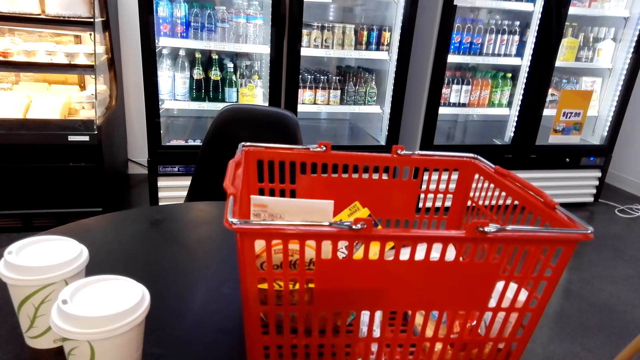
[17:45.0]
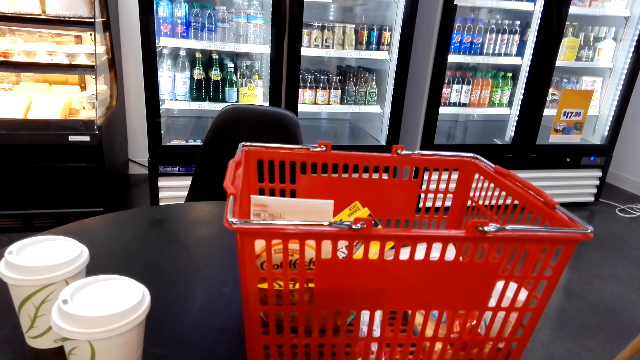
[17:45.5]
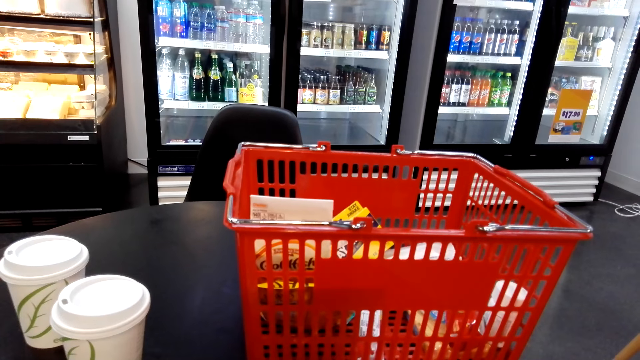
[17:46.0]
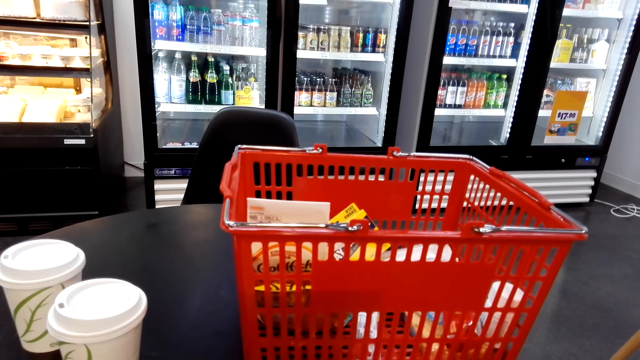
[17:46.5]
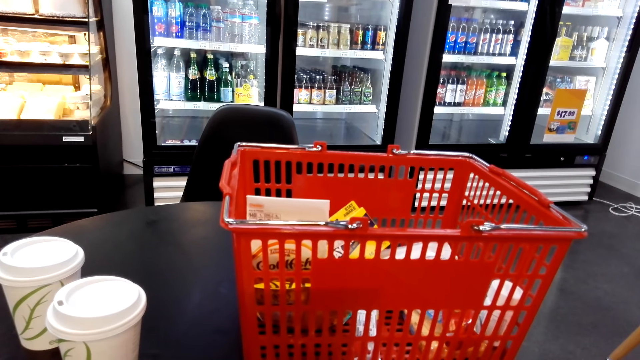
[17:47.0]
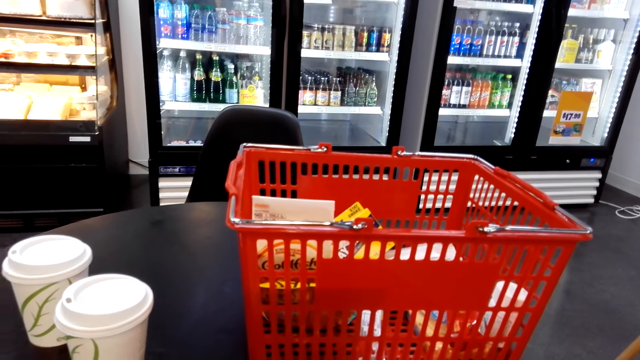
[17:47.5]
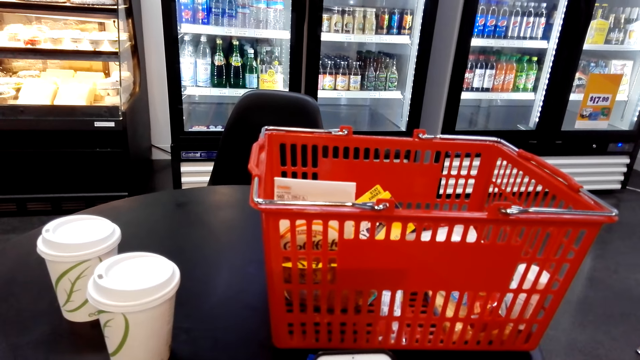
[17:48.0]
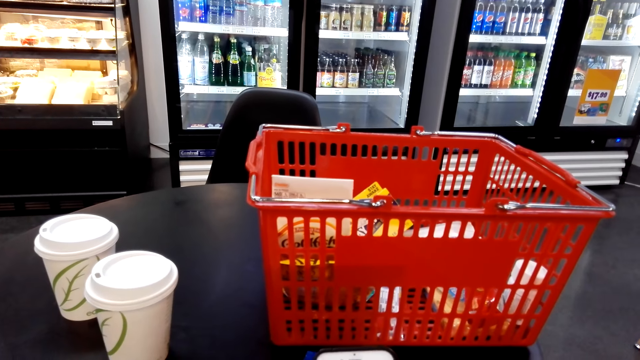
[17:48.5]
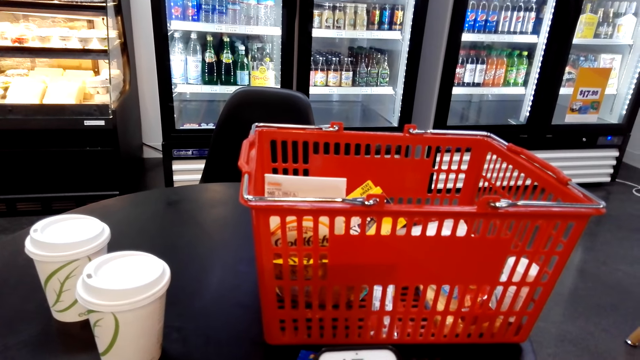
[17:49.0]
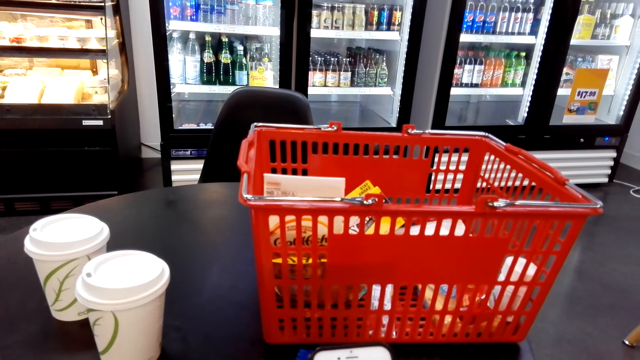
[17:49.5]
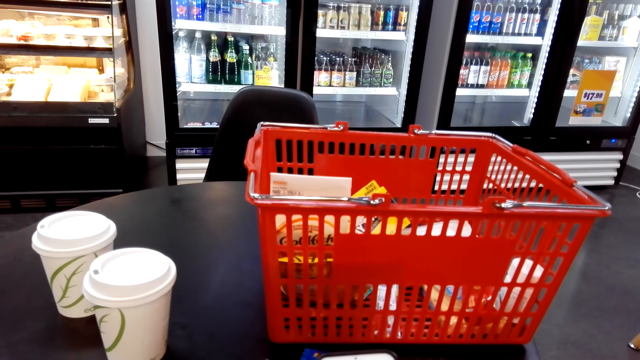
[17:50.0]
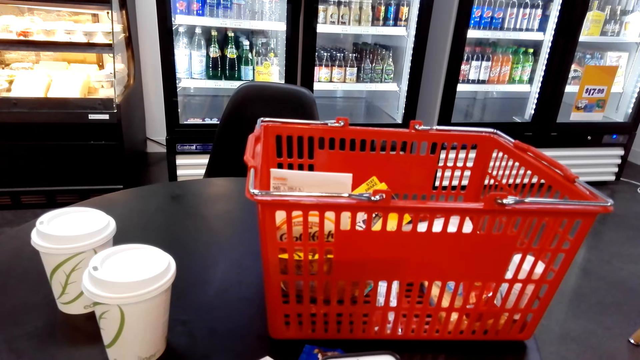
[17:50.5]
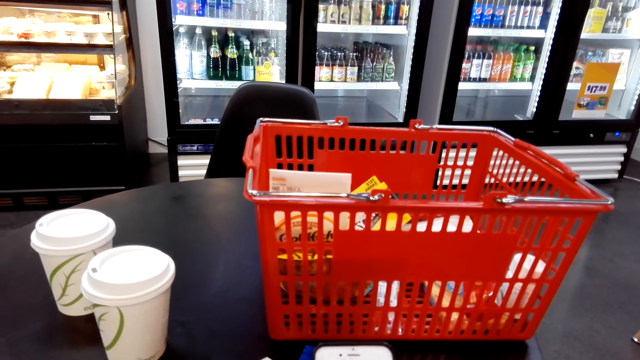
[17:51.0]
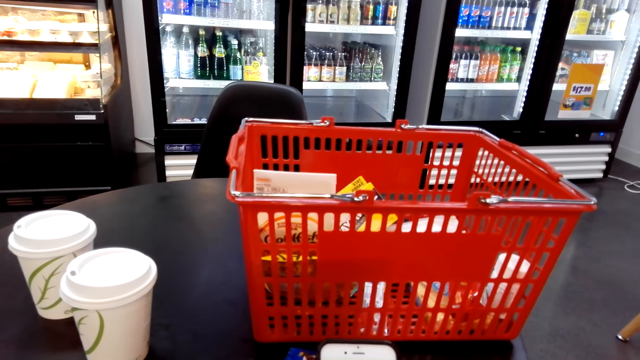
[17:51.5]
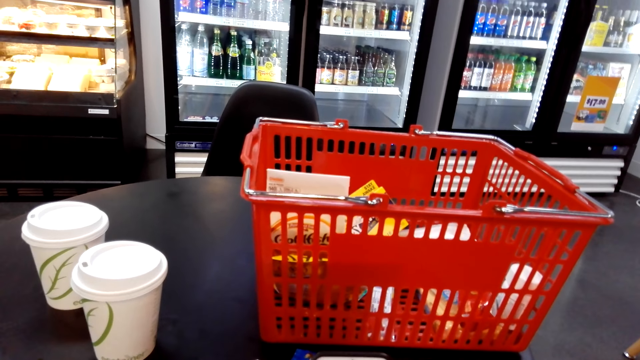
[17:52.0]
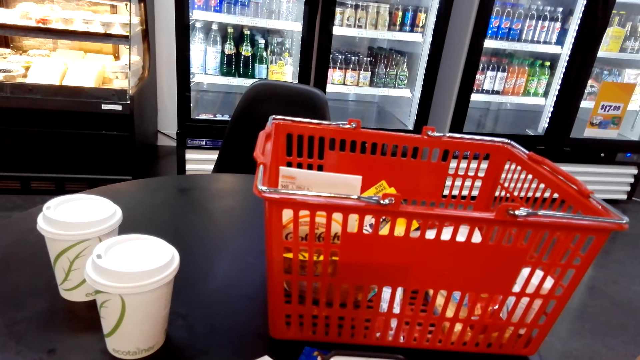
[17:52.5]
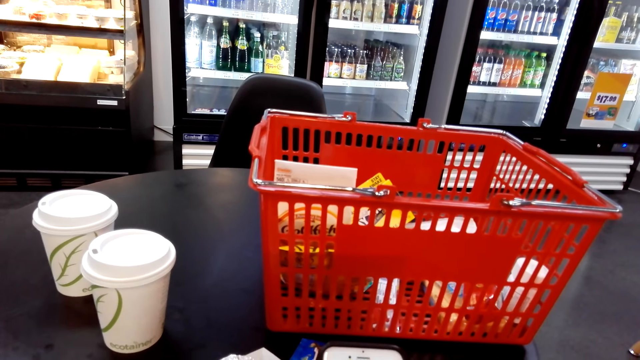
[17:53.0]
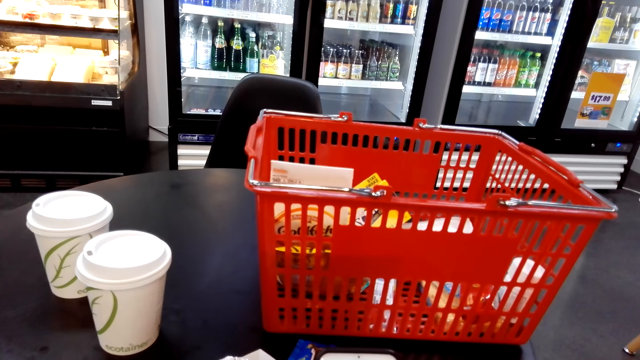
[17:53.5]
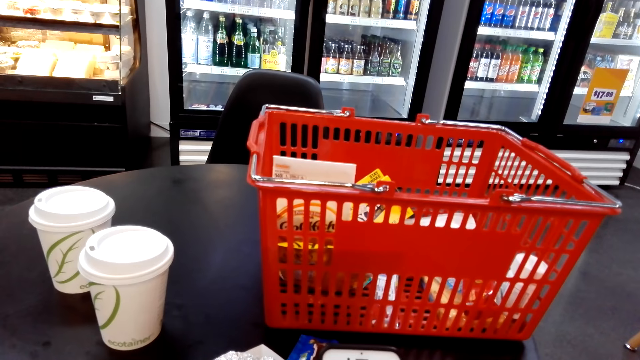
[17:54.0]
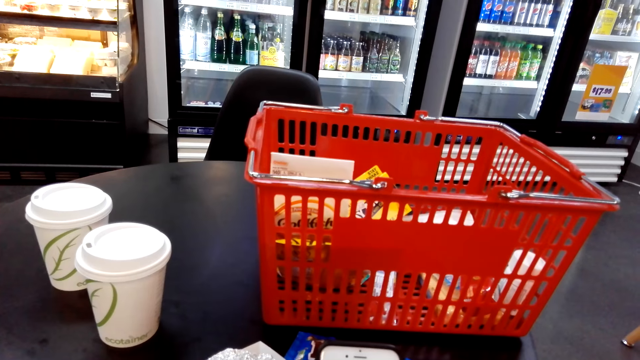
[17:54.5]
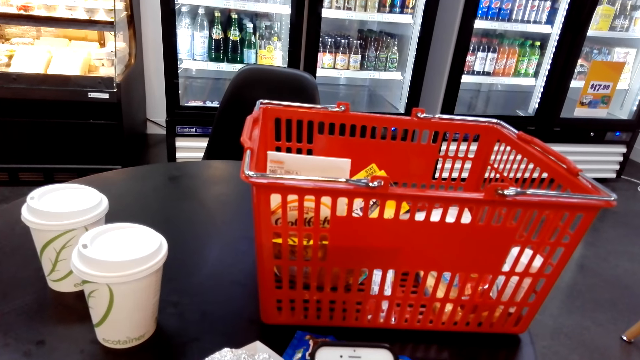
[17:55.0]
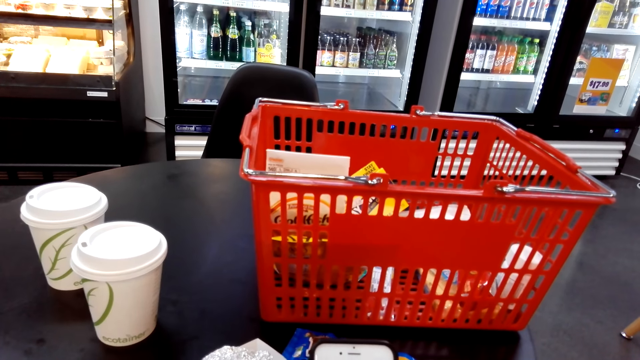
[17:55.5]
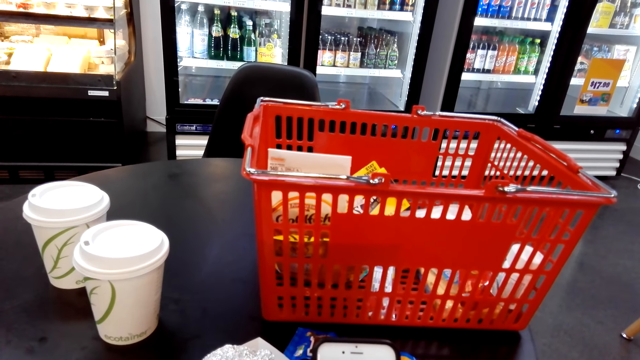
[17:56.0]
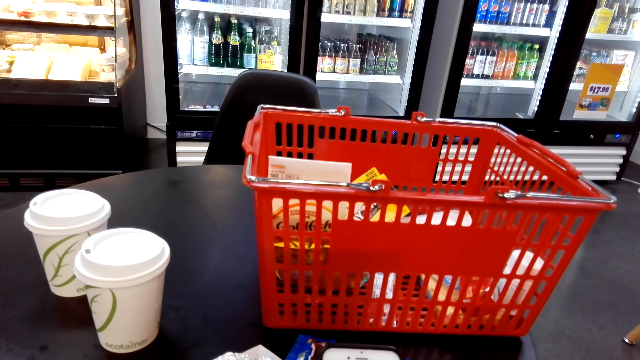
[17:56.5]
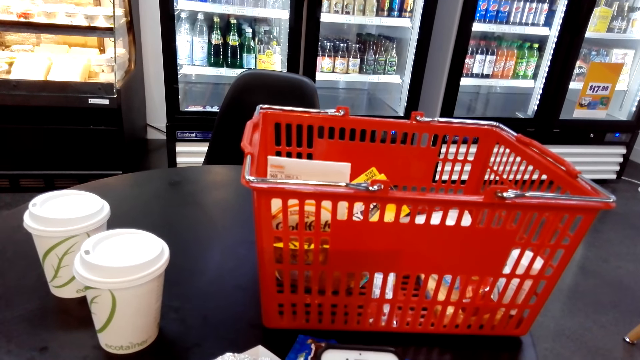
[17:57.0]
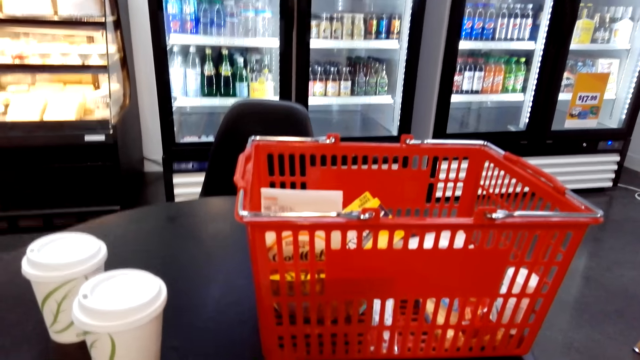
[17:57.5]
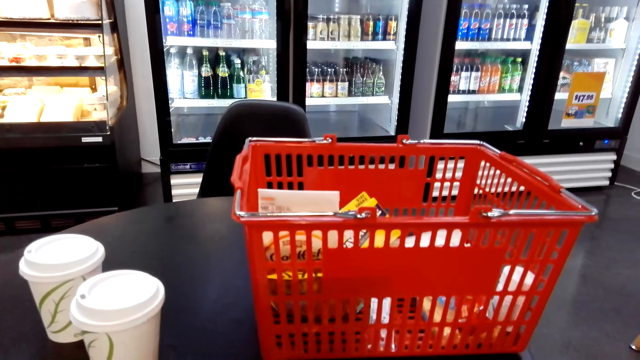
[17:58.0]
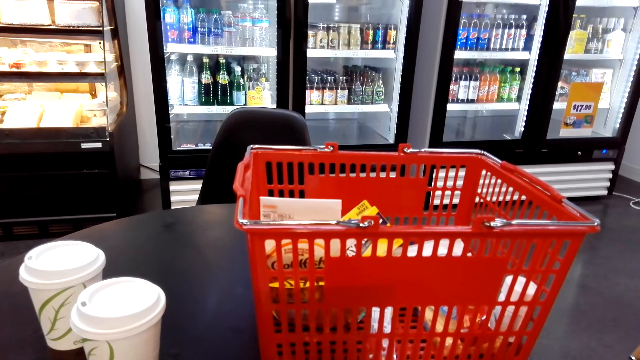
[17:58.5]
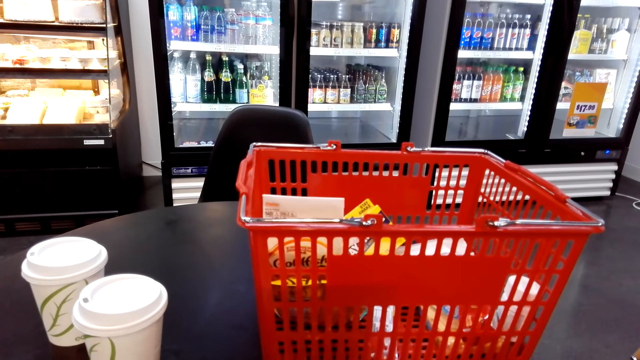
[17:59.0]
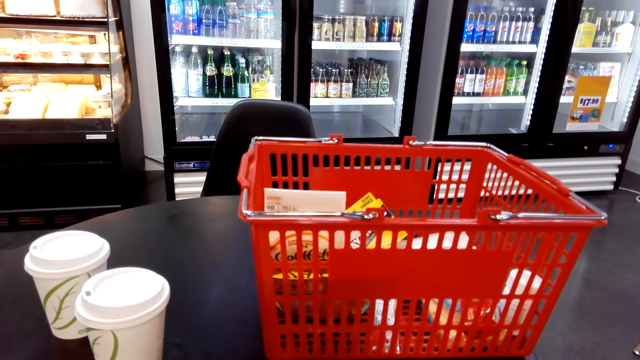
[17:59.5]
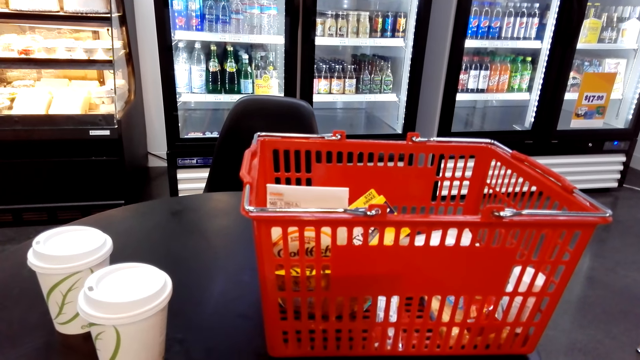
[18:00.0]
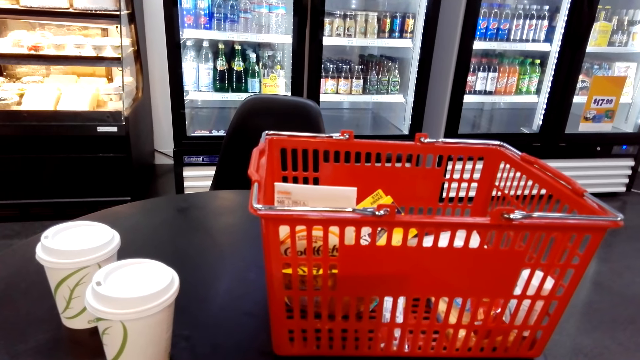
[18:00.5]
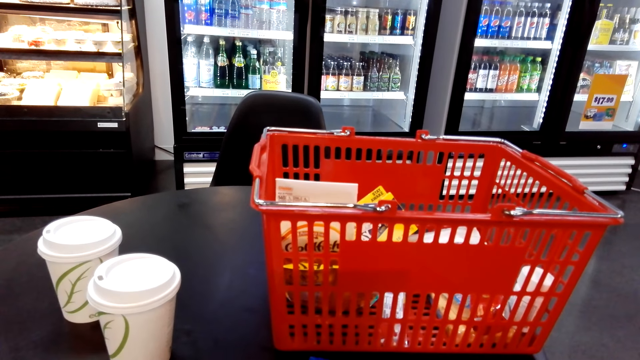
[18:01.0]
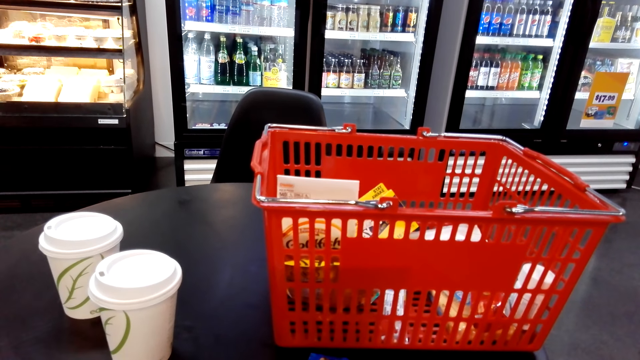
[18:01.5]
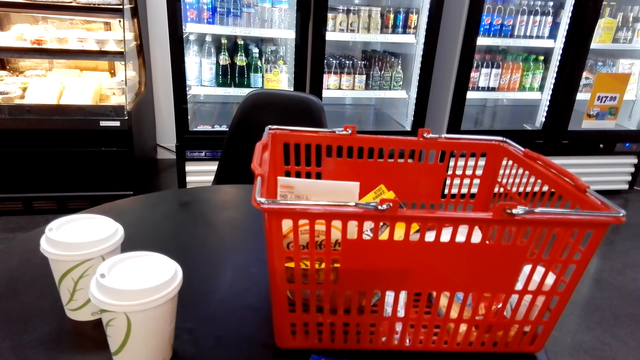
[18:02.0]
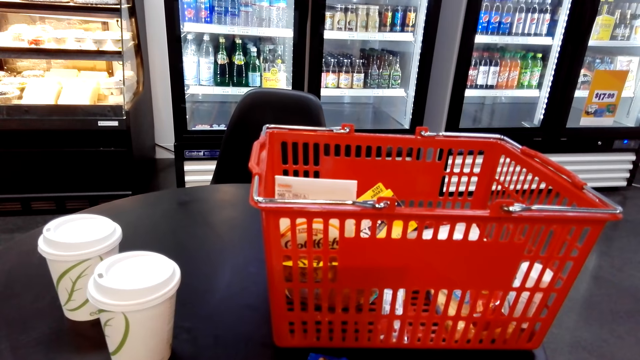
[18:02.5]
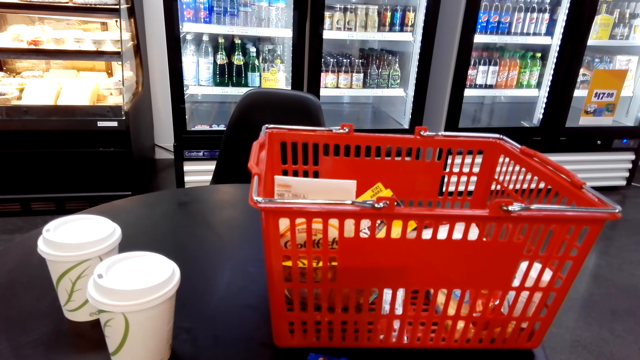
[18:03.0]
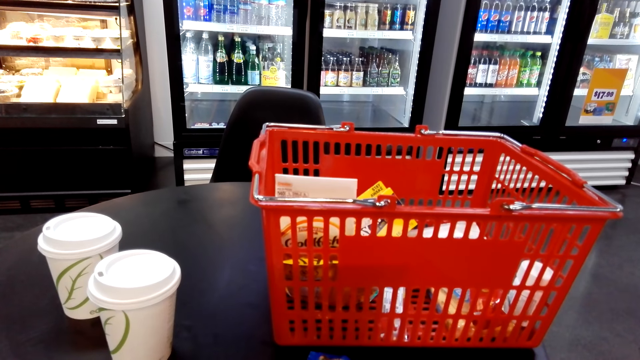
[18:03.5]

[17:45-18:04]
The camera wearer uses the phone. They look around.

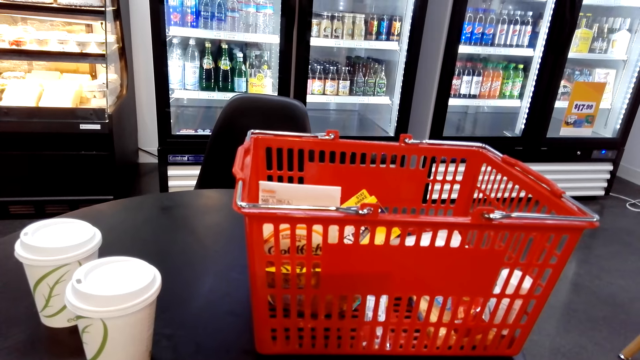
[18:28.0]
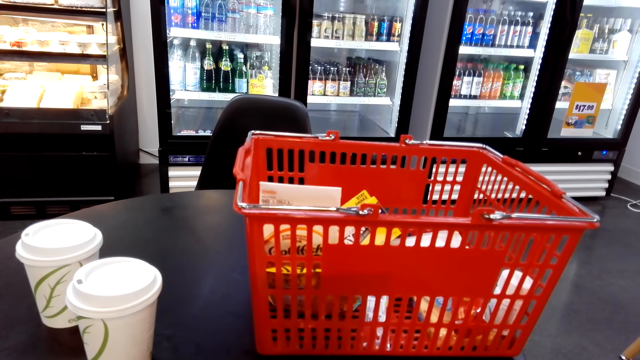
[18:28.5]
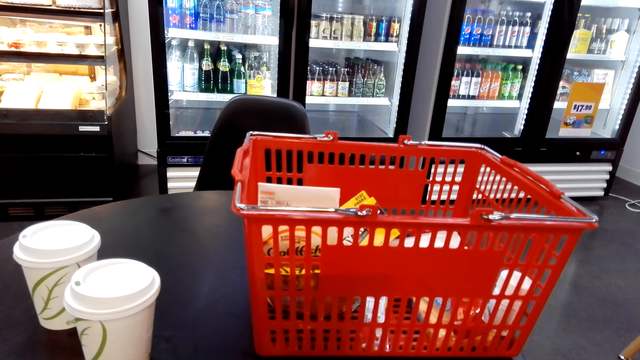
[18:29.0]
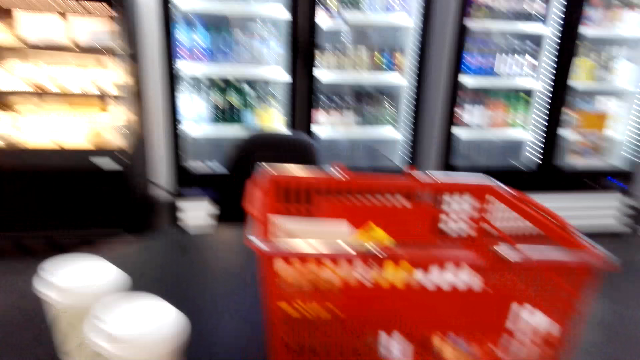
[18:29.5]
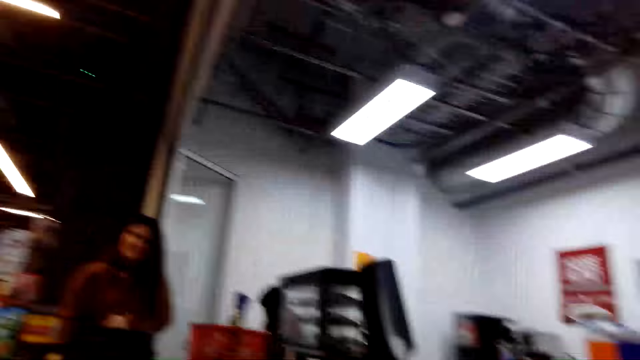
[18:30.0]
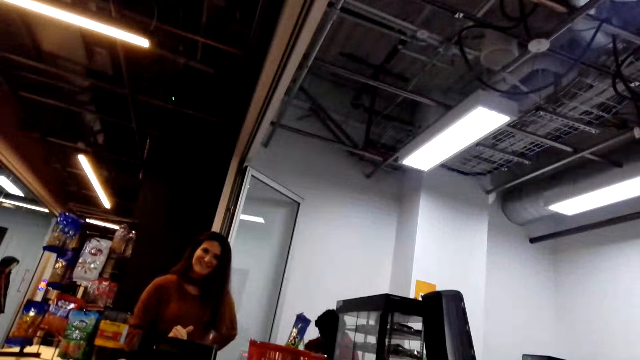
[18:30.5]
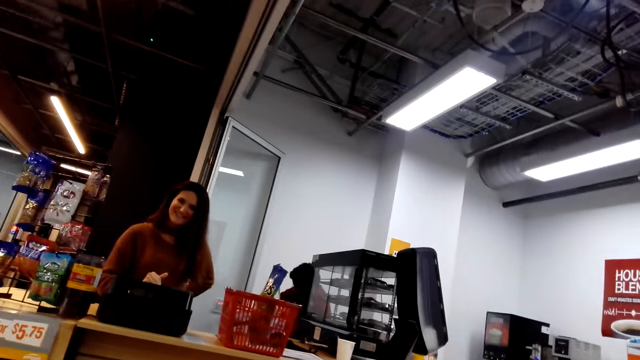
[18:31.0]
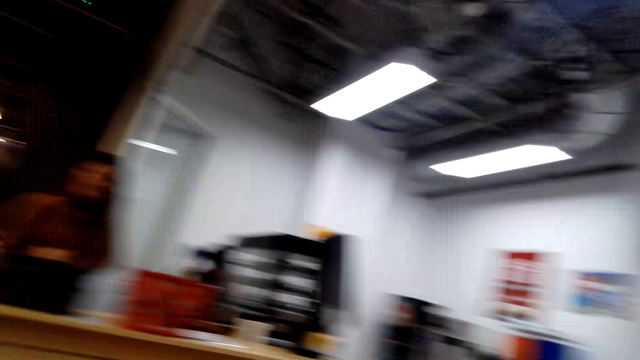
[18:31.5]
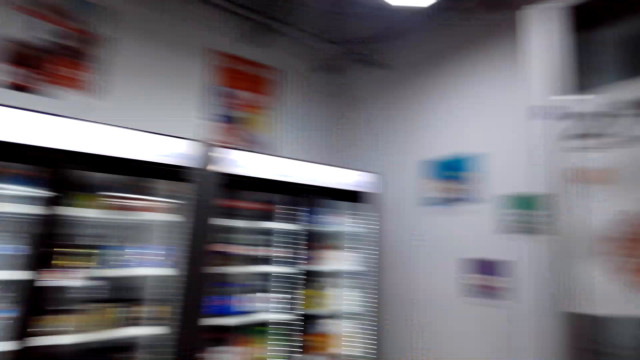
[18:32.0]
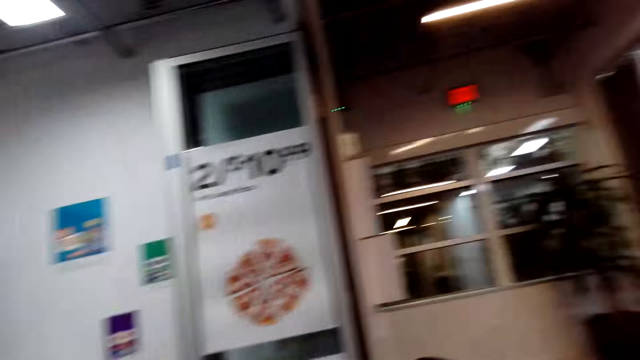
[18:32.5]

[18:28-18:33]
The camera wearer turns her head. She laughs with a person. She looks around. She talks to the person.
